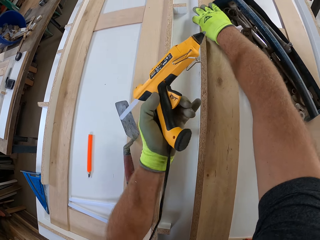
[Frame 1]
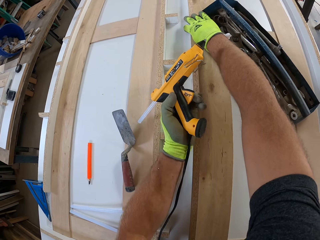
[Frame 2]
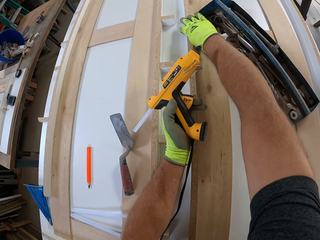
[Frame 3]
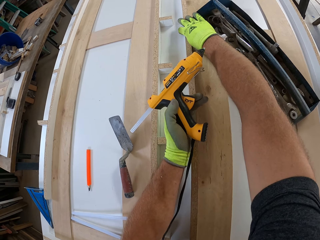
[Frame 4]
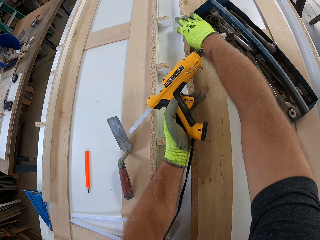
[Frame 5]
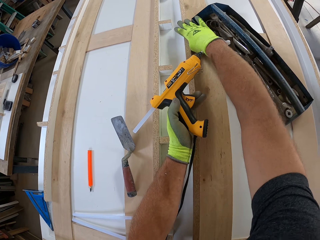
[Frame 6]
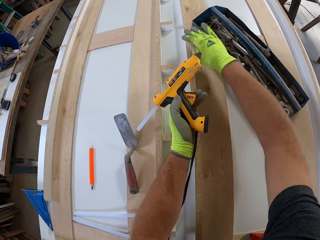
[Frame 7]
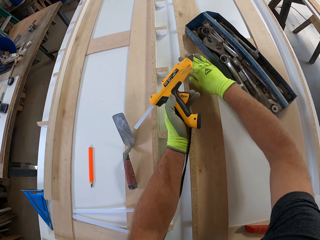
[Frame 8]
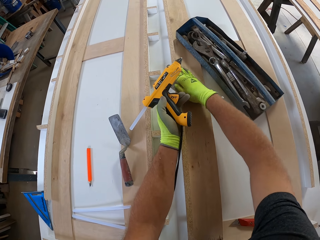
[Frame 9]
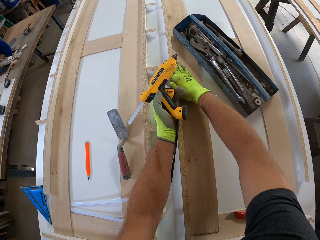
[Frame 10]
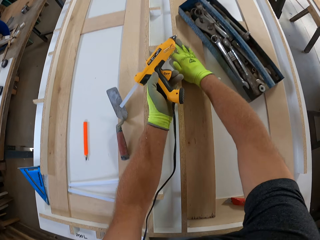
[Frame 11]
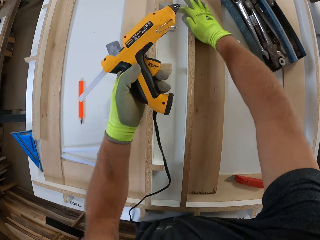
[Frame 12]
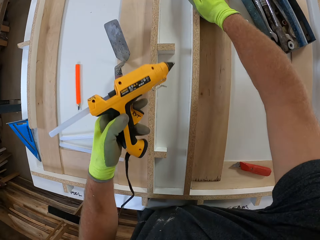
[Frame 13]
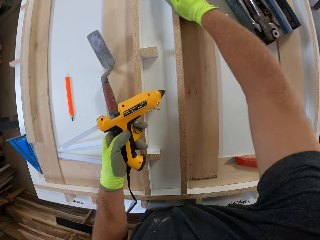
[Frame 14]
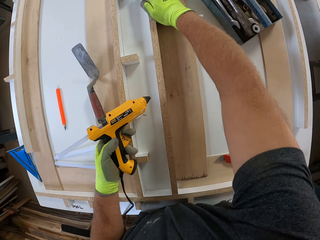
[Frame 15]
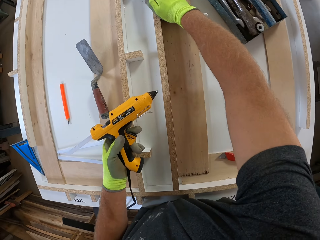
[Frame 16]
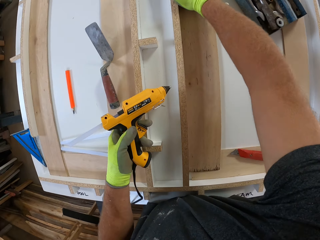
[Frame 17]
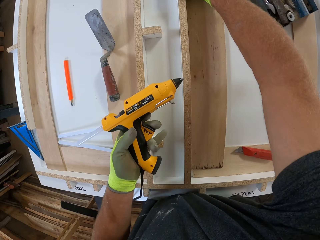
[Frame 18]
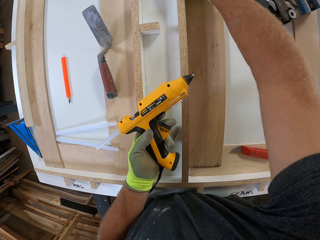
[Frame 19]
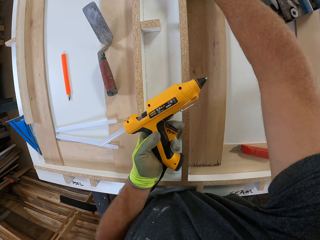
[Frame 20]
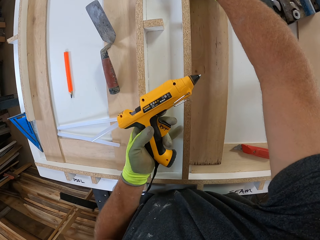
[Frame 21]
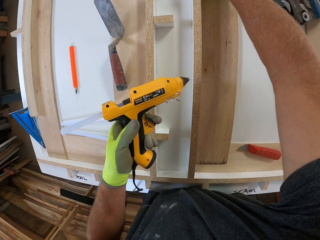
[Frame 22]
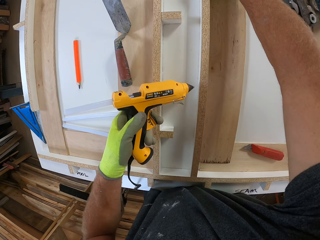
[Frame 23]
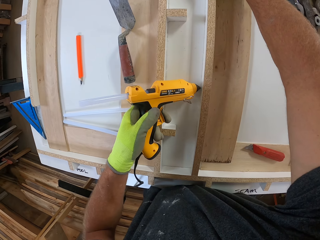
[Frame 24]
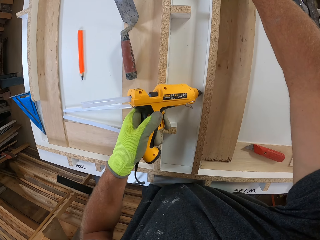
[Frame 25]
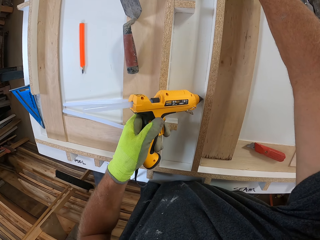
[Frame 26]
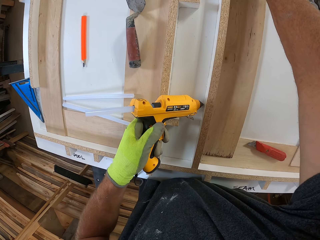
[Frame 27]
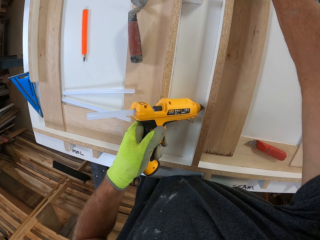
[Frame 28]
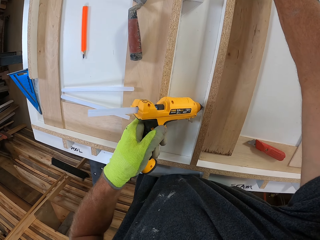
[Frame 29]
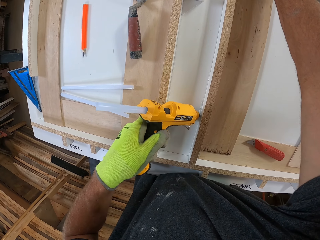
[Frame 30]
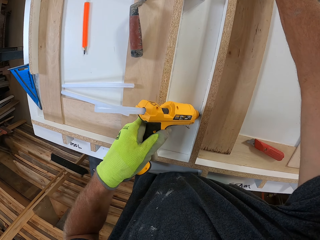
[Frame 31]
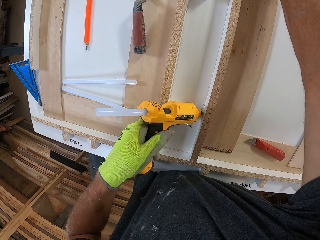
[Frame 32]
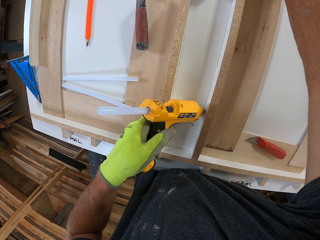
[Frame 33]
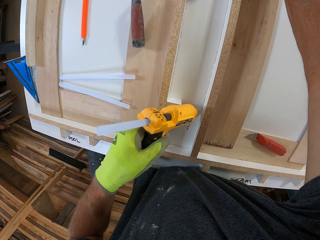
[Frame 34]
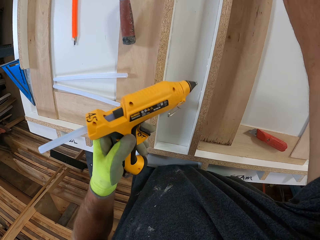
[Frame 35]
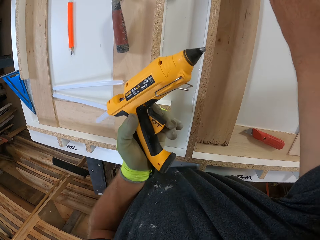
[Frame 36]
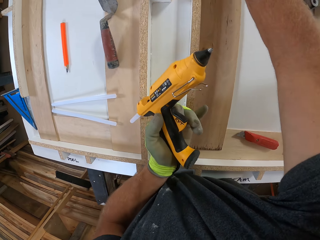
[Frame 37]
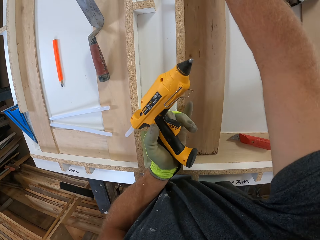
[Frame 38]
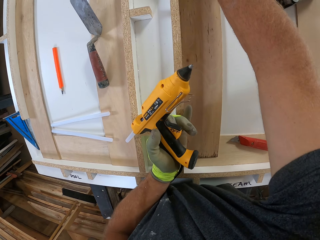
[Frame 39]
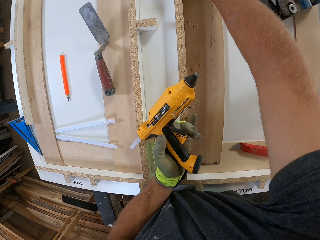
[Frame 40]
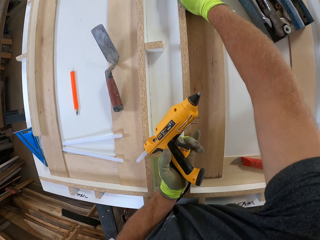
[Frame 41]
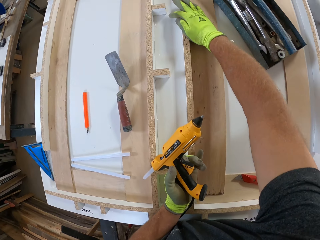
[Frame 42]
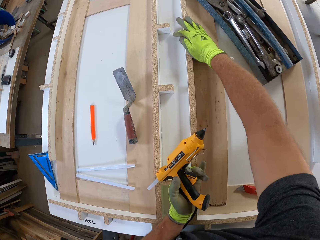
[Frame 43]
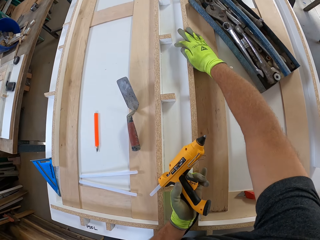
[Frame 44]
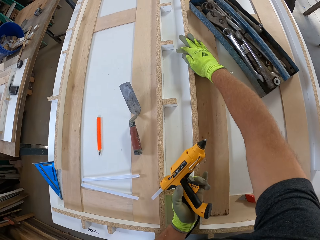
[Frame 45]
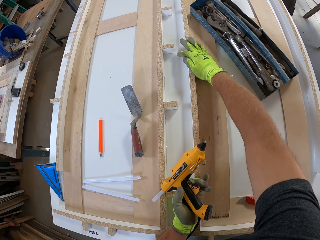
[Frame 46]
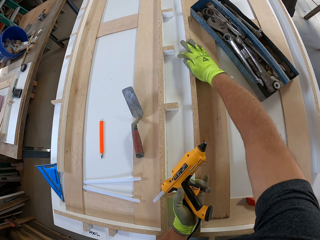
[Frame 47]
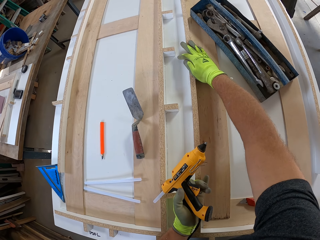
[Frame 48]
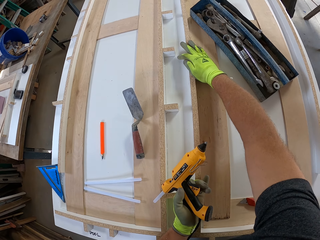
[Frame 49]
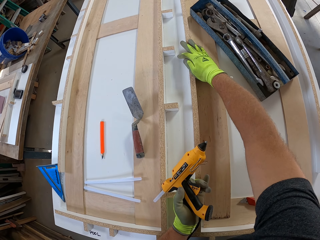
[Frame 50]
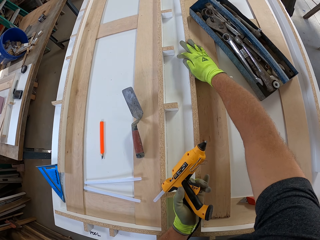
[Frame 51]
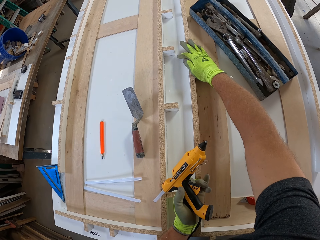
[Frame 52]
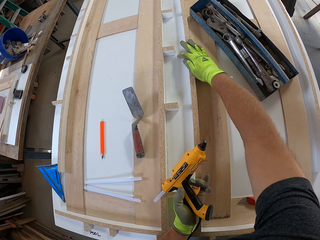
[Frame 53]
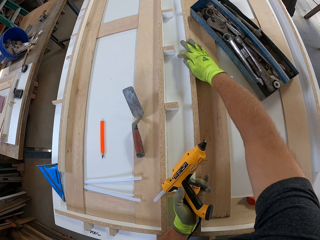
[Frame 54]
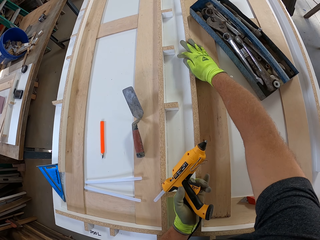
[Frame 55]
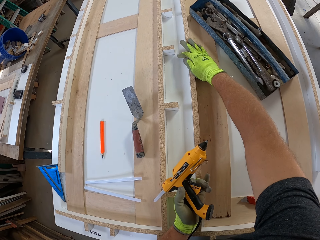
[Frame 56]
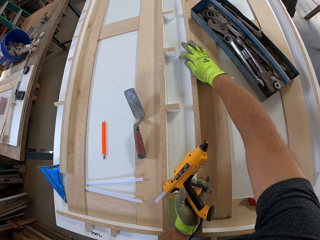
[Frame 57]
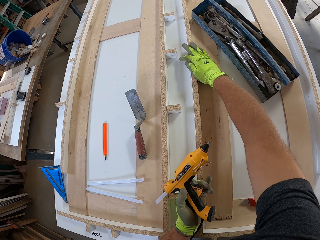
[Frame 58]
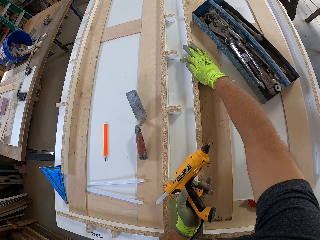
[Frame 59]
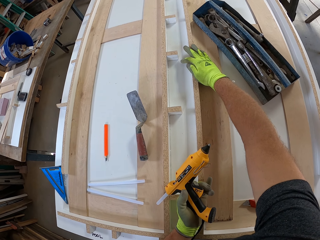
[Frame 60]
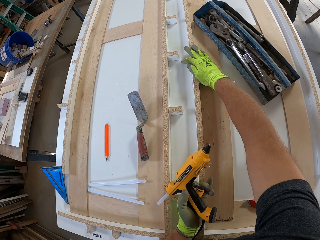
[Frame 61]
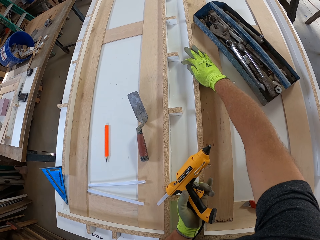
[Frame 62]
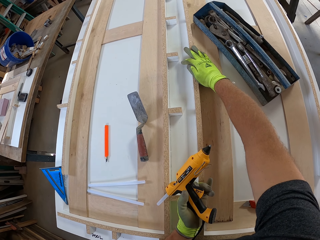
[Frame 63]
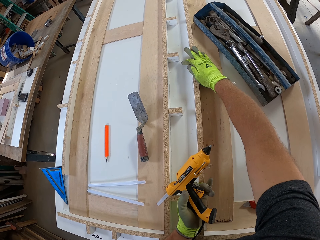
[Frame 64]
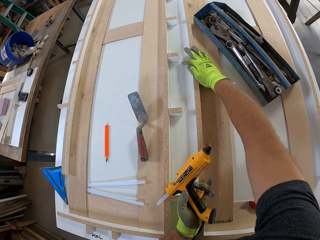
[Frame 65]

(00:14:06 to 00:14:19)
The camera wearer holds the wood to the table. They apply glue to the wood from the glue gun. They hold the wood to the table.

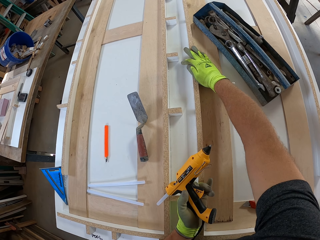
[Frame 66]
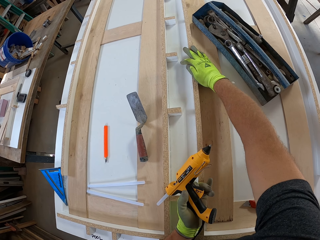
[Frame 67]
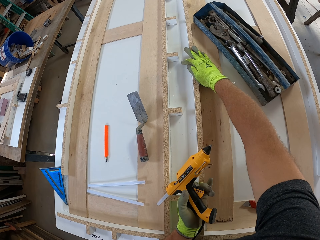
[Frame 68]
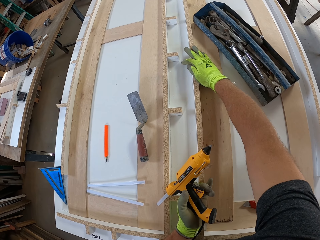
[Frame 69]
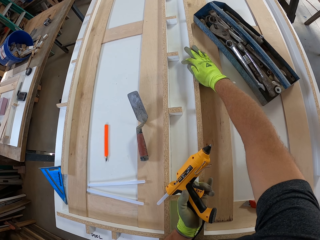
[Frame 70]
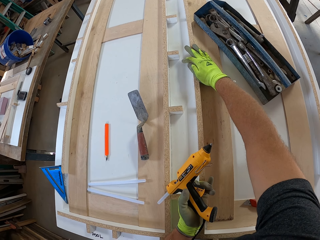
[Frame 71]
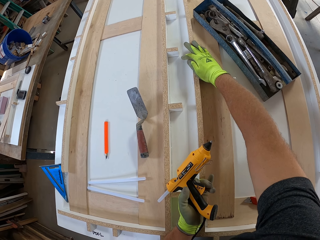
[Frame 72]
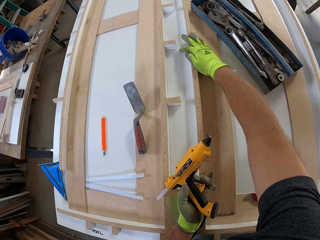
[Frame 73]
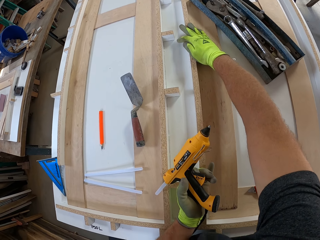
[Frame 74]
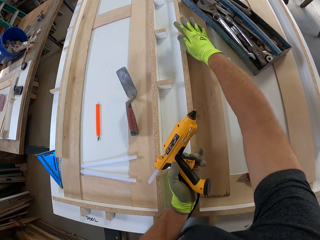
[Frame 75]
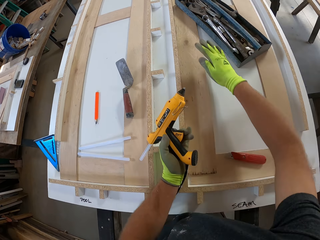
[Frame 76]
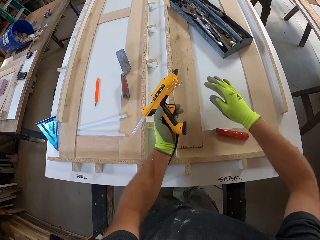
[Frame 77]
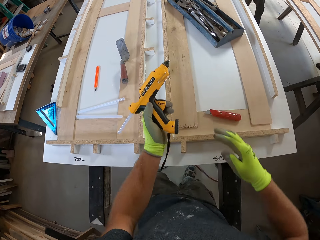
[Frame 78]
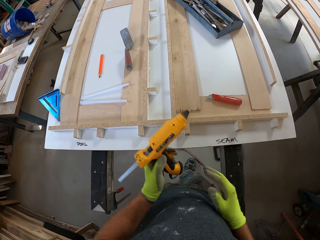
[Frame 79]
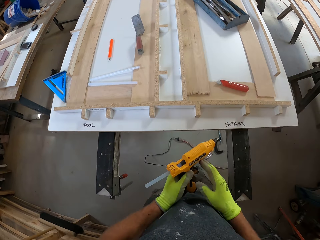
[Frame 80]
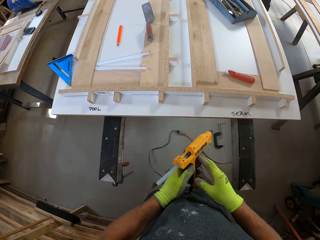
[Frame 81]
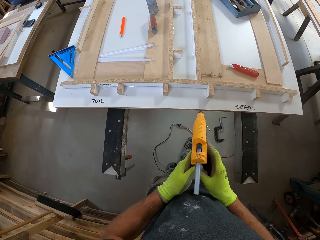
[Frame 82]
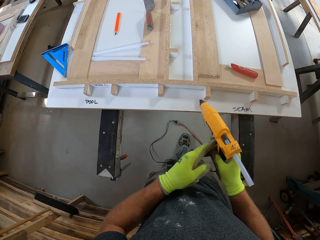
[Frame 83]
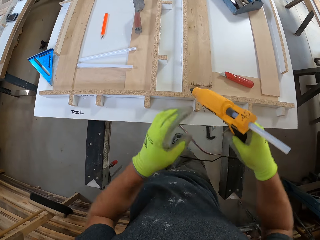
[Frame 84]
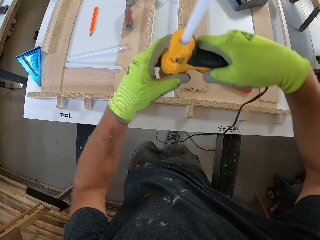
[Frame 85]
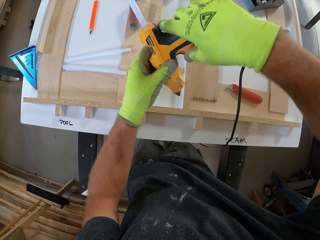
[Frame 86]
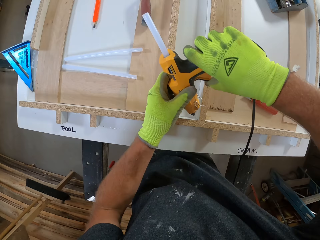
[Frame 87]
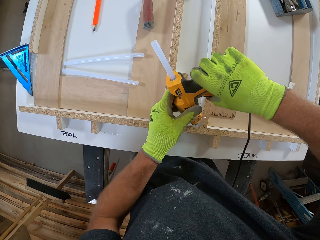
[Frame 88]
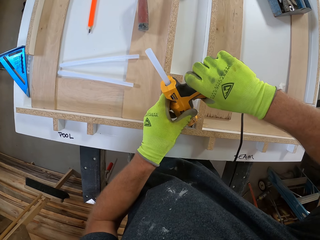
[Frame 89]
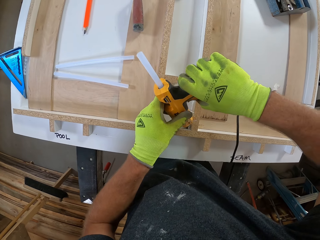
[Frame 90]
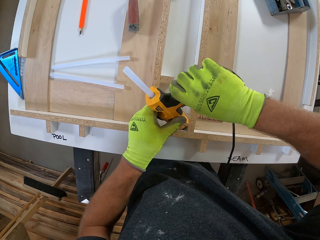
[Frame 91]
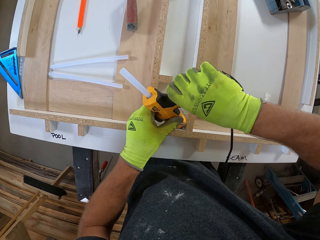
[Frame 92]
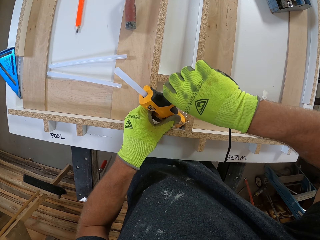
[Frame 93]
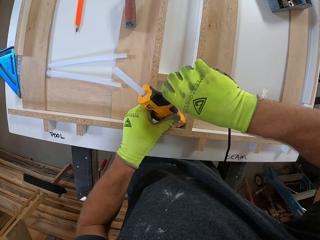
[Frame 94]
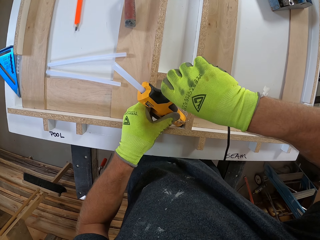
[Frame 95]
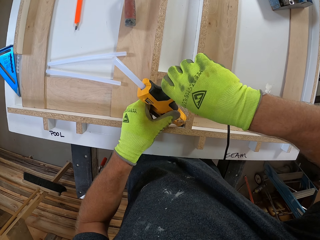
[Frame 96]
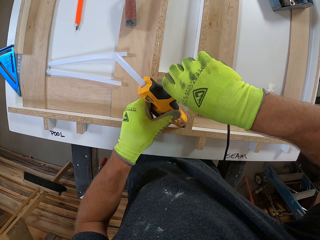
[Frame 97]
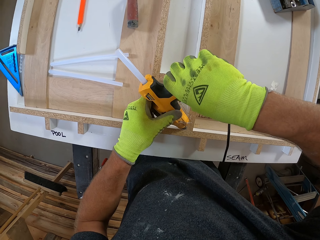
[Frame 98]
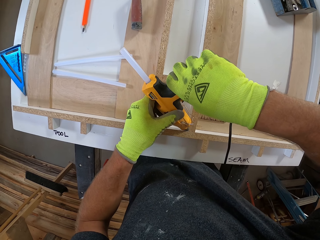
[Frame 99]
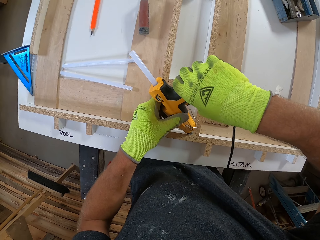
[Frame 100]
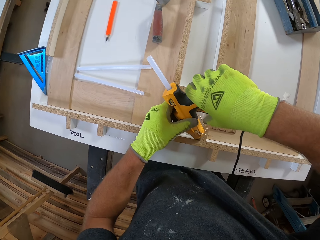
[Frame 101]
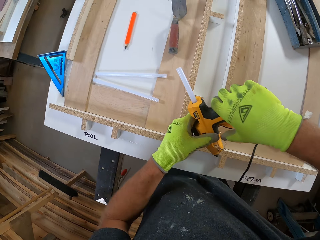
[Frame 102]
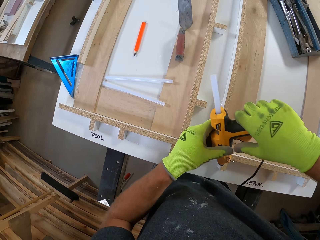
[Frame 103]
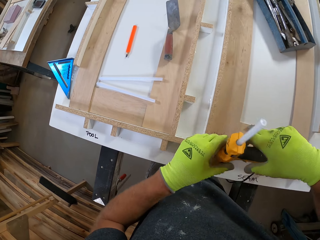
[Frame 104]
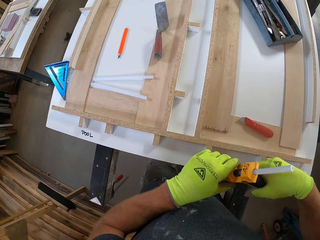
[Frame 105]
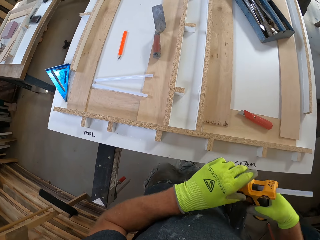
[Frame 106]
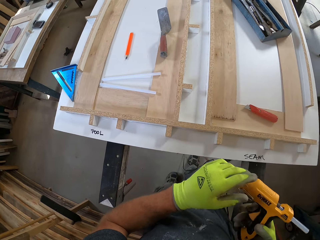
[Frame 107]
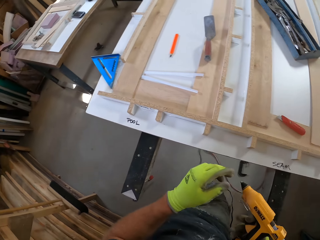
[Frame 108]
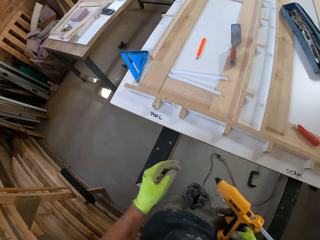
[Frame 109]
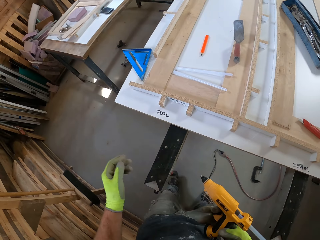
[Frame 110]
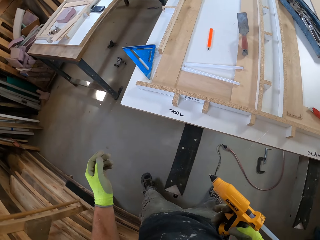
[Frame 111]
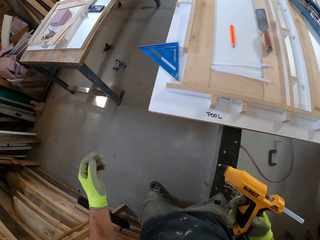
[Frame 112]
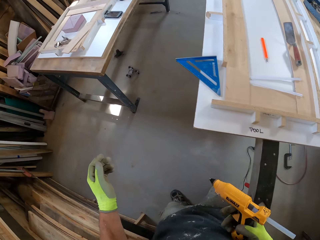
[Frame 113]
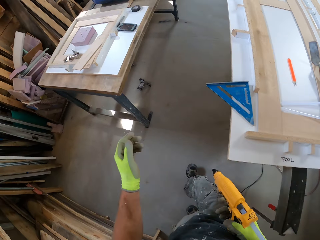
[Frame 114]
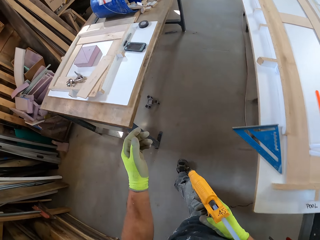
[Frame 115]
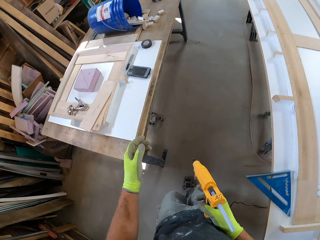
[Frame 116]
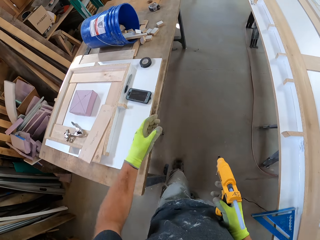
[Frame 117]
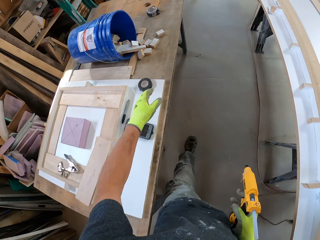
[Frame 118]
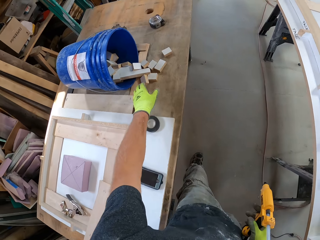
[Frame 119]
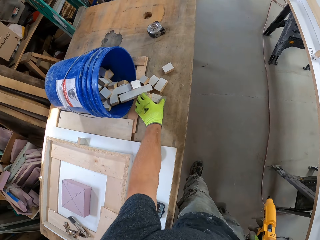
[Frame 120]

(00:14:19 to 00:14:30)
The camera wearer passes the glue gun from his left hand to his right hand. He applies glue to the wood from the glue gun.
